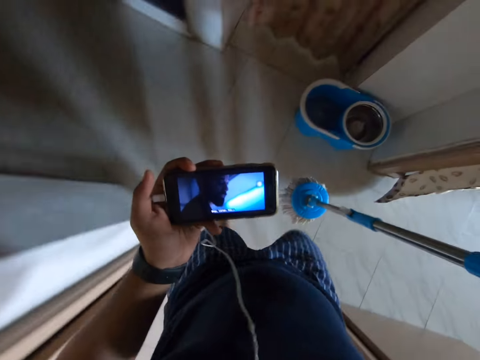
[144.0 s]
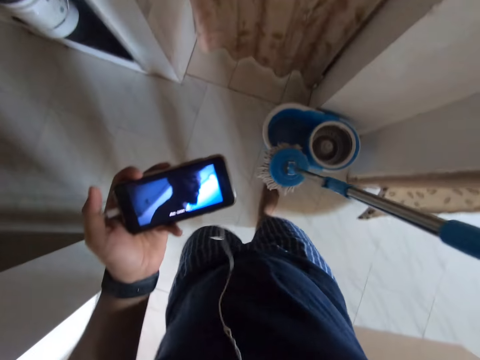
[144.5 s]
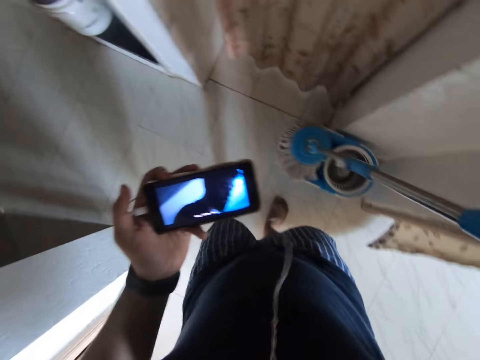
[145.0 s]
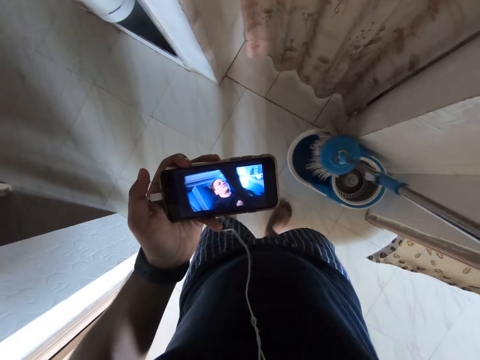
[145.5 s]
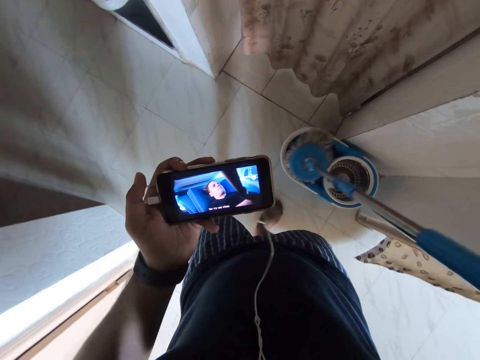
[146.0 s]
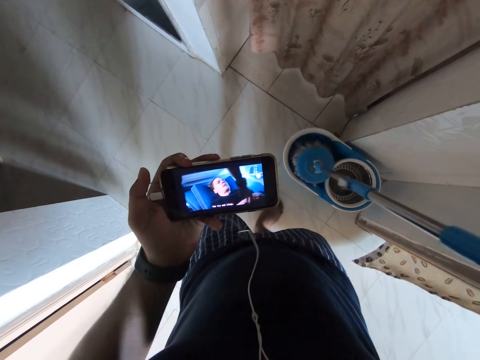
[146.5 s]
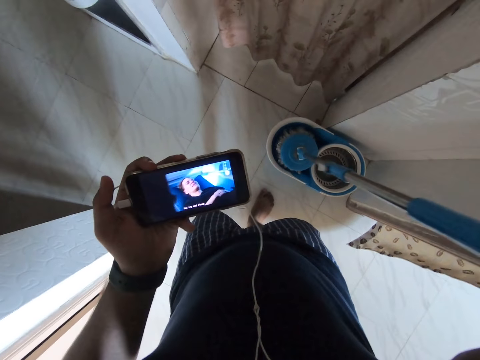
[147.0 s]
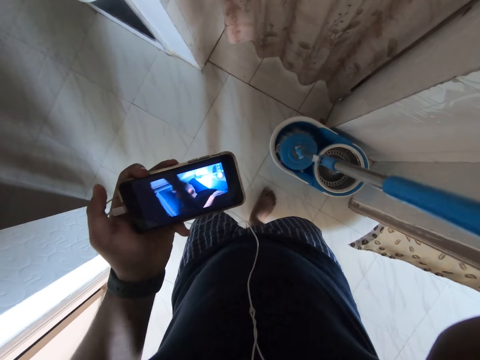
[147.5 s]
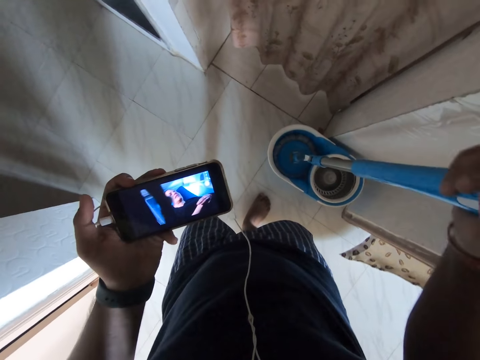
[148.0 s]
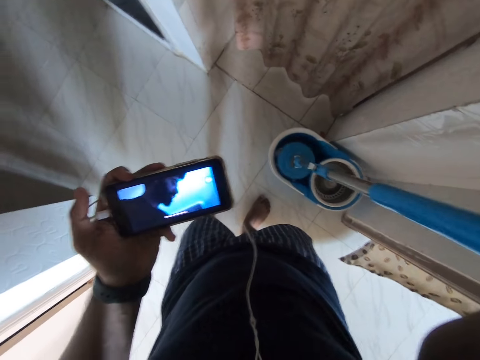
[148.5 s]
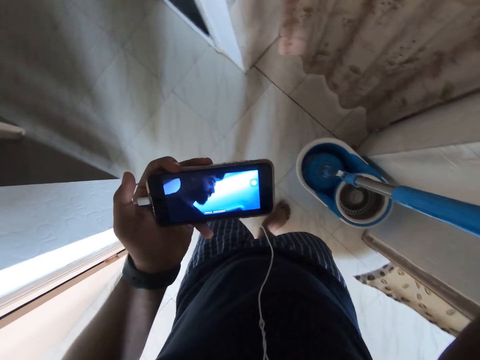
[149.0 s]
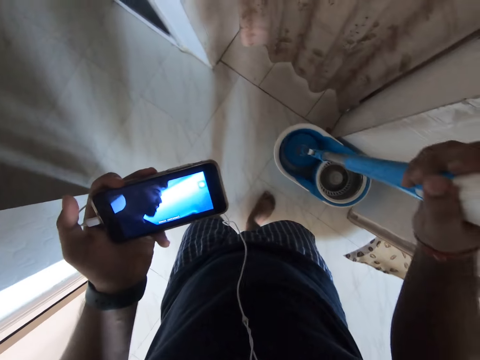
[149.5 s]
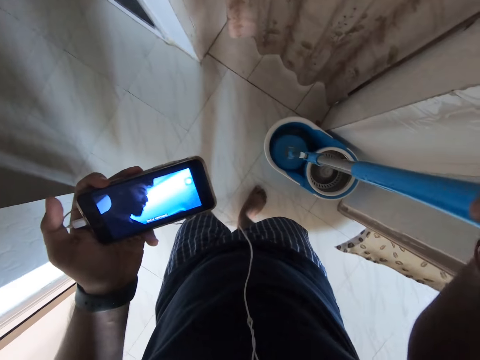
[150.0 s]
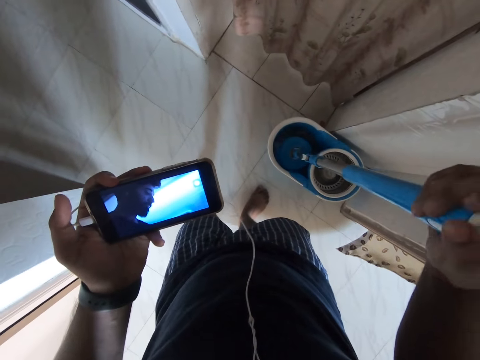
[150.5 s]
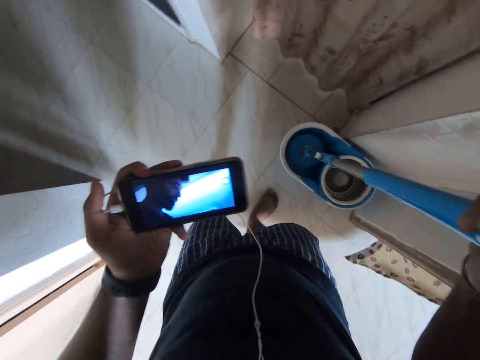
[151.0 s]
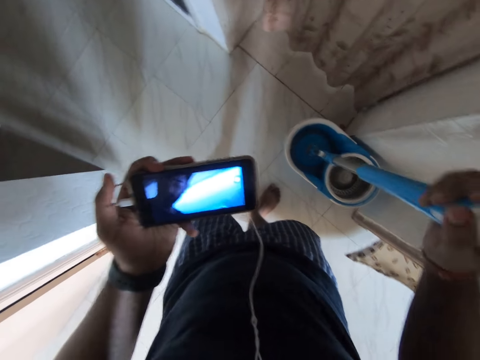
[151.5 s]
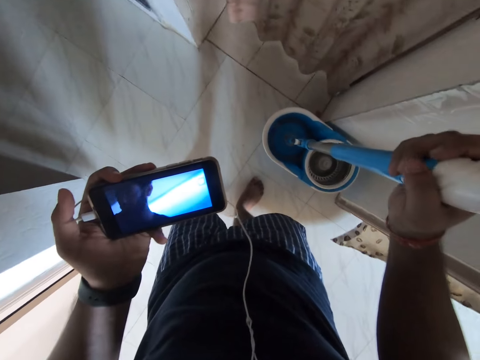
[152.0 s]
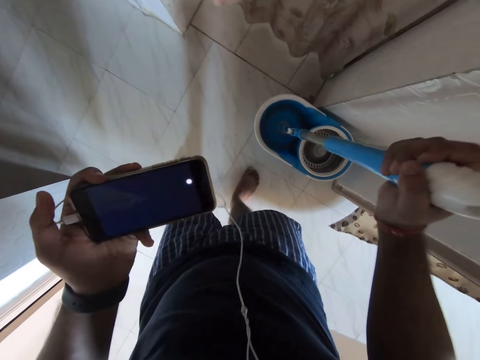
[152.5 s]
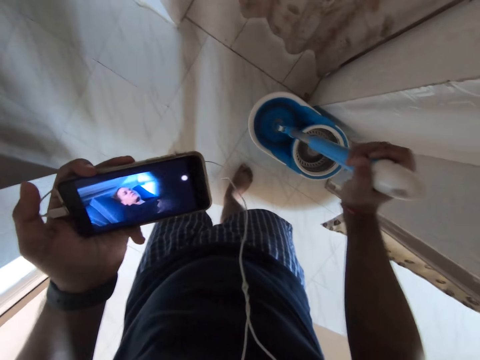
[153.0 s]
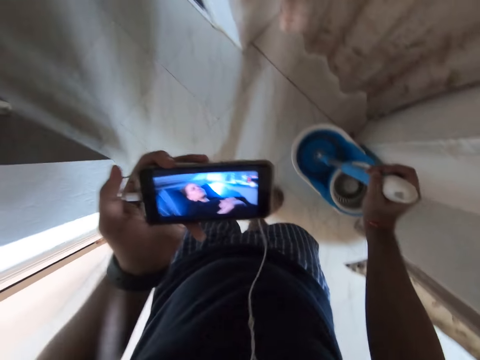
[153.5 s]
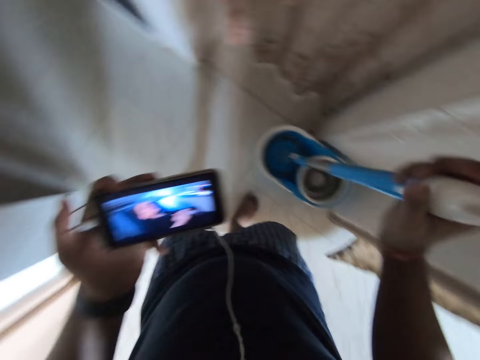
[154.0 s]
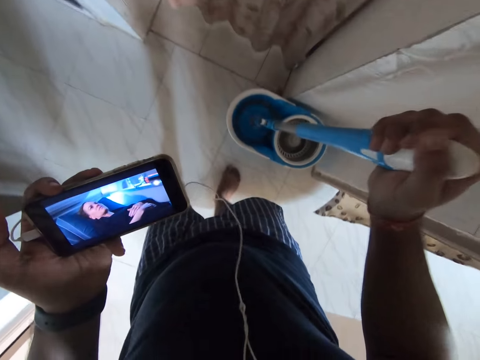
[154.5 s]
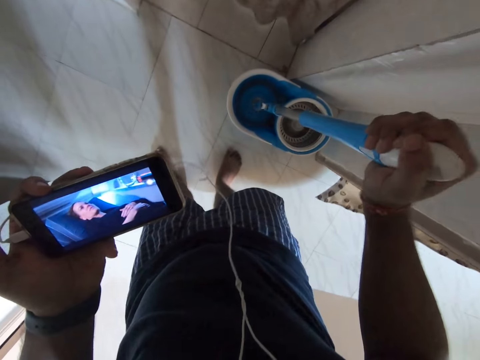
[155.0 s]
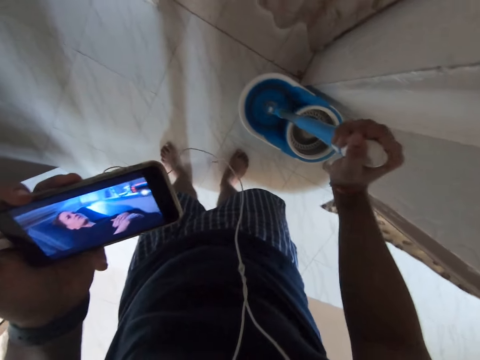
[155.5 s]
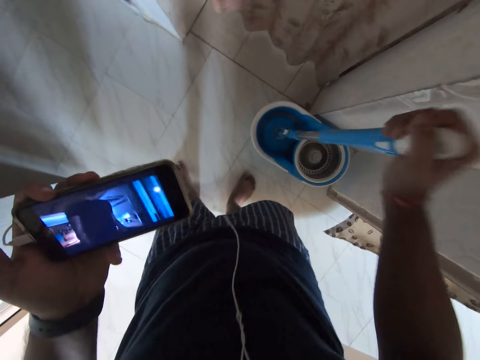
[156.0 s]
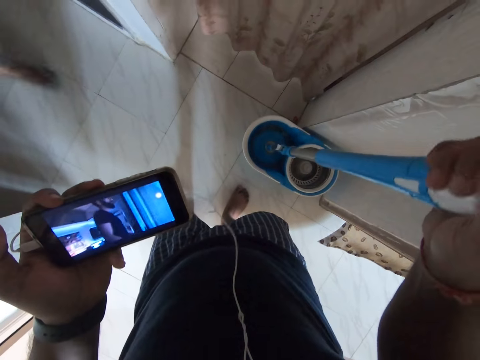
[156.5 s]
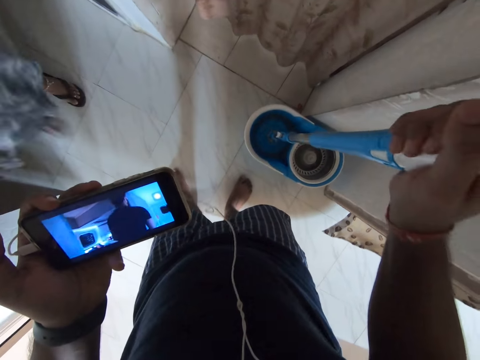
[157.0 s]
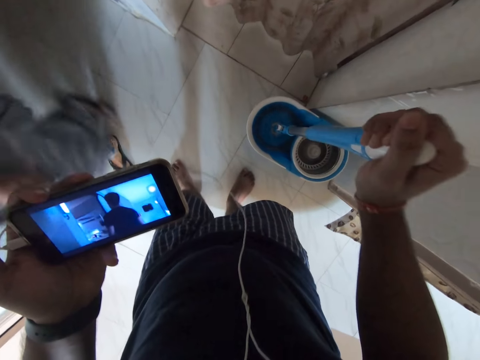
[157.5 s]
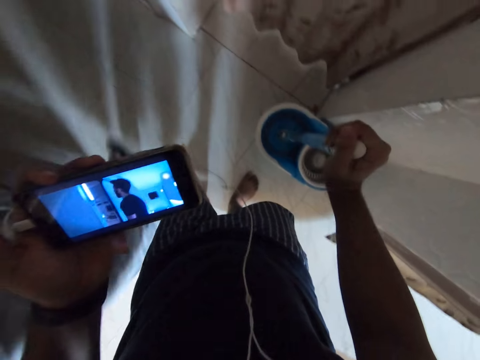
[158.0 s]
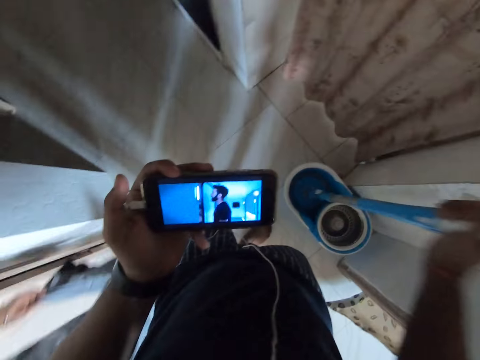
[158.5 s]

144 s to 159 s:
The camera wearer moves the mop in the bucket of water. They watch the video on the phone. They dip the mop in the water. They lift up the mop. They dip the mop in the water. They lift up the mop. They push the mop in the bucket of water. They dip the mop in the water. They lift up the mop. A lady walks near the camera wearer. The camera wearer dips the mop in the water. They dip the mop in the water again.

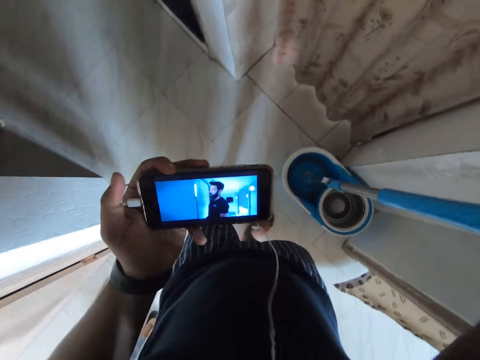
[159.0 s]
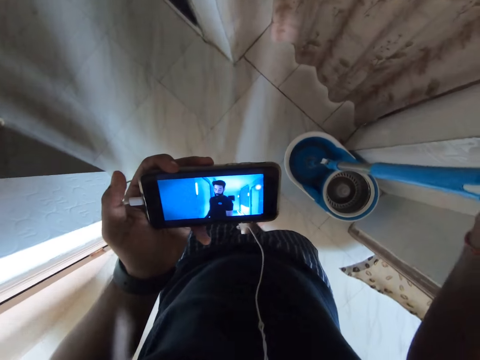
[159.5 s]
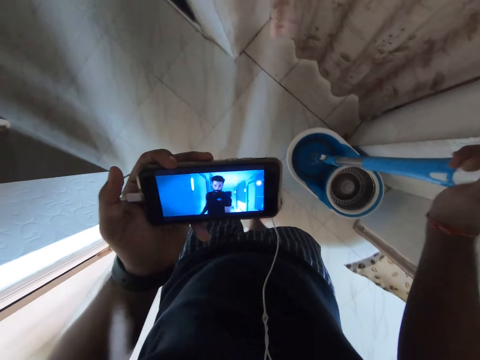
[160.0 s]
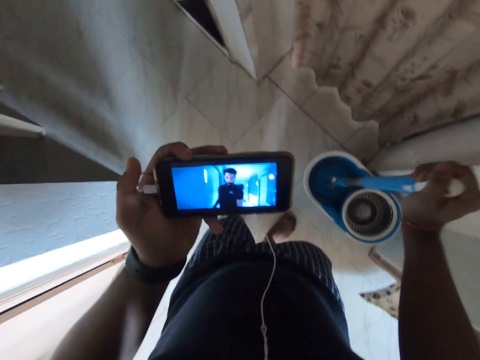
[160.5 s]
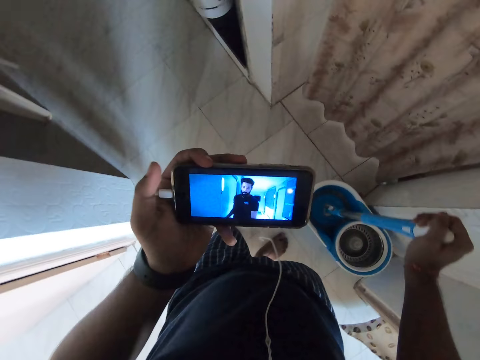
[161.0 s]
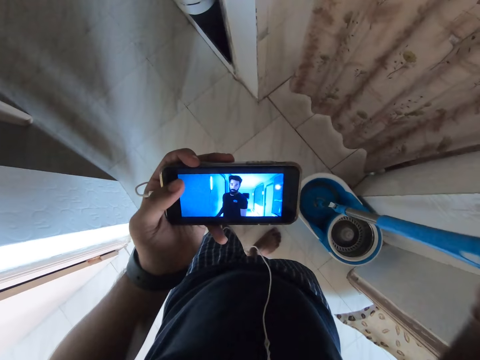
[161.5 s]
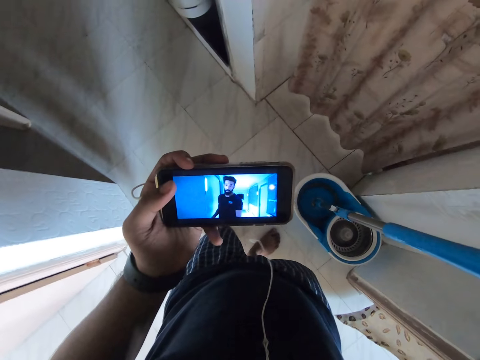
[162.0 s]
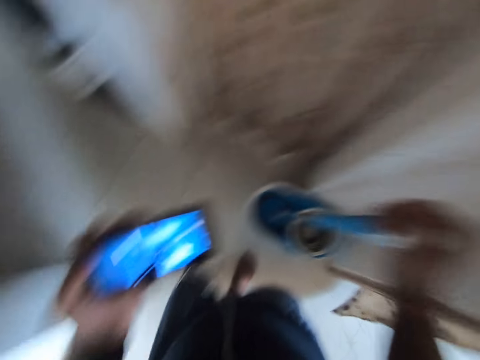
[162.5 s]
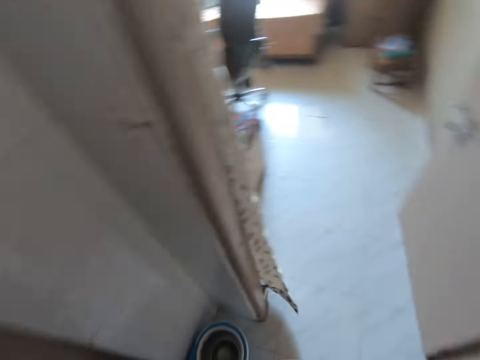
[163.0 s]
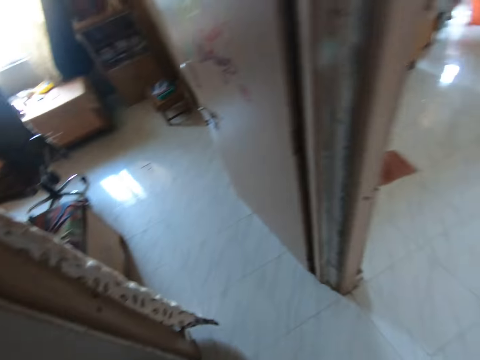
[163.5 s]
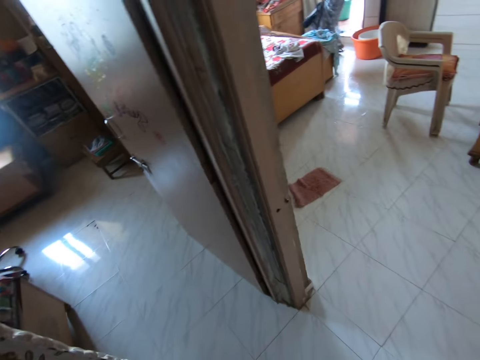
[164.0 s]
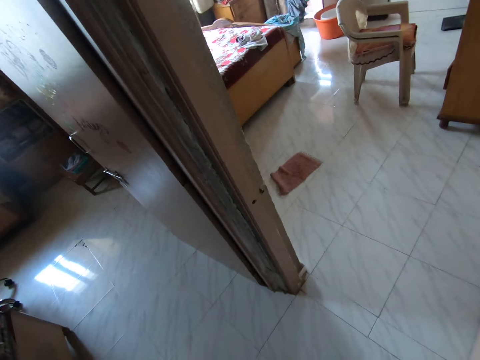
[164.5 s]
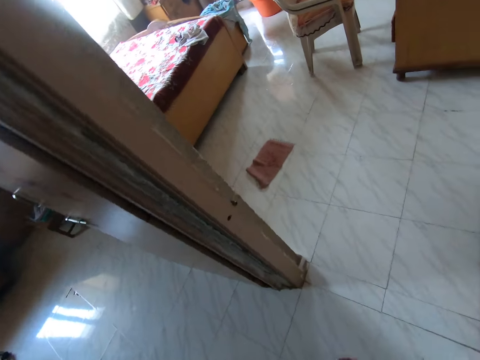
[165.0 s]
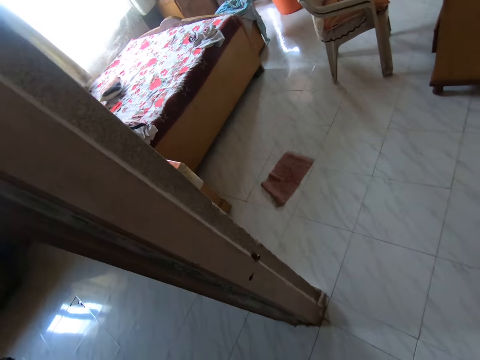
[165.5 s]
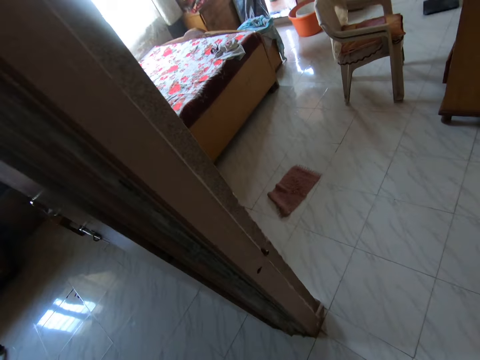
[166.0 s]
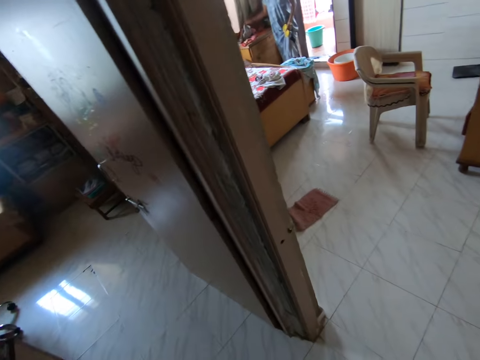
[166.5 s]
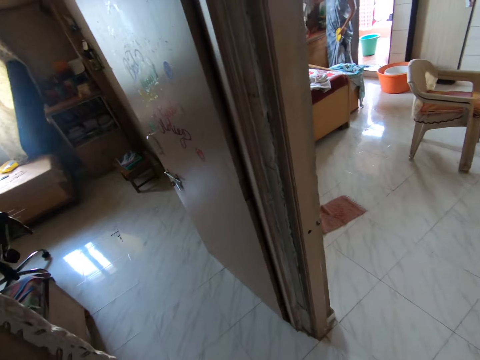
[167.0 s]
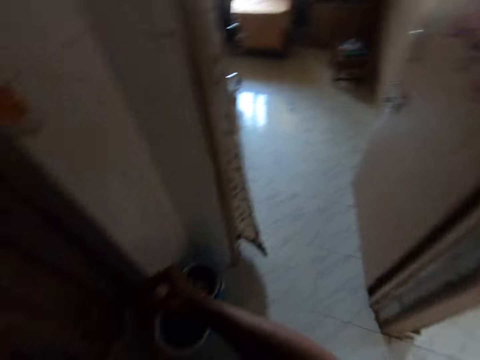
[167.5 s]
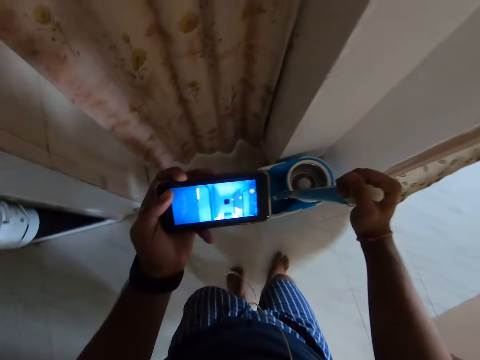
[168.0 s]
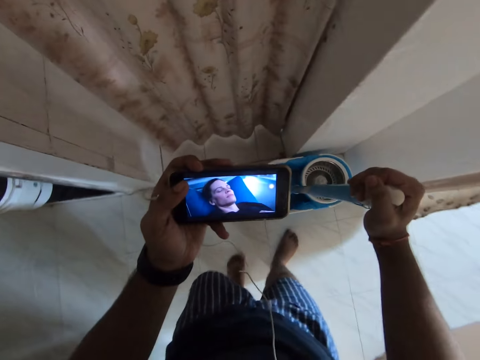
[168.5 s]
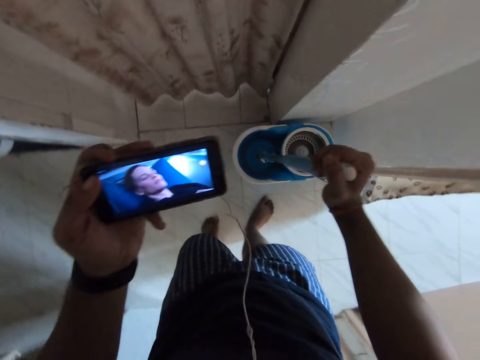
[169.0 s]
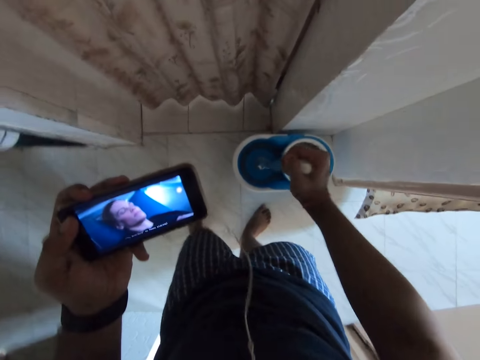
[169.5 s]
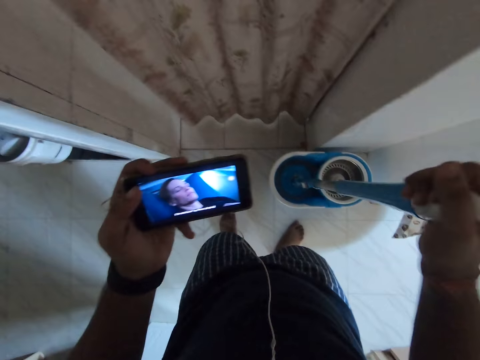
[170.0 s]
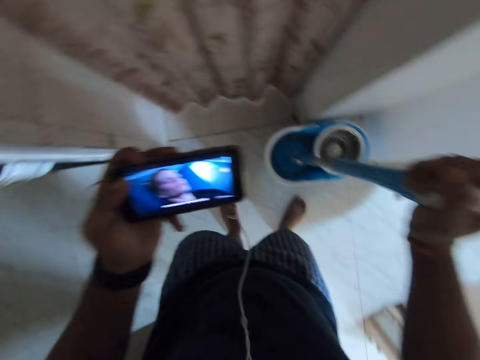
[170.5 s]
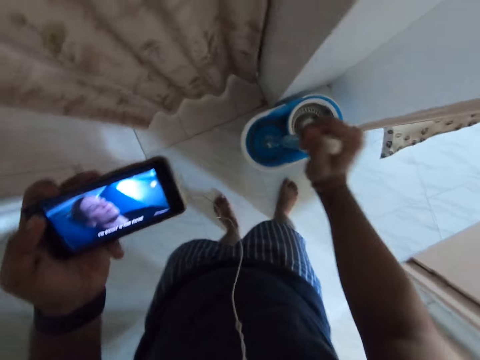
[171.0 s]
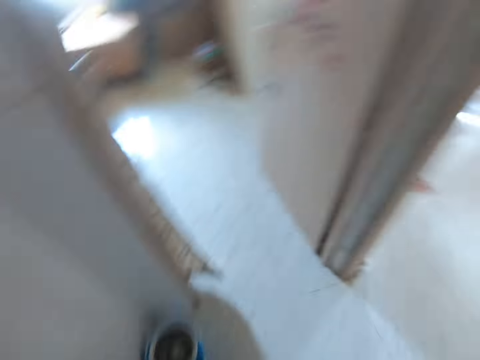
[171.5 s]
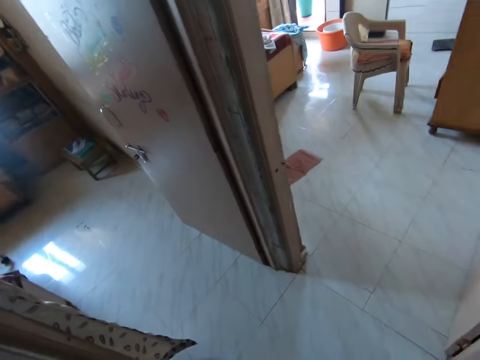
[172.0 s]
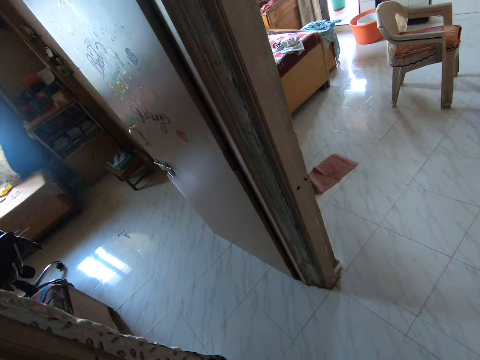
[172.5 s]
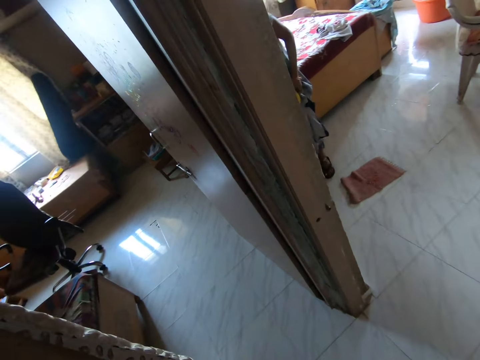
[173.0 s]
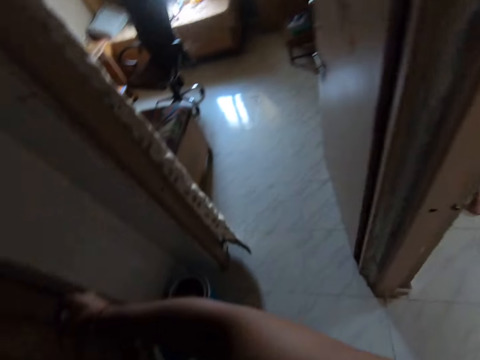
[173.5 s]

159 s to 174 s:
The camera wearer lifts up the mop. They dip the mop in the water. They lift up the mop. They dip the mop in the water. They watch the video on the phone. A person walks to the door. The camera wearer stares in the room. They scroll the phone. They watch the video on the phone. They move the mop in the bucket of water. They stare at the door.
